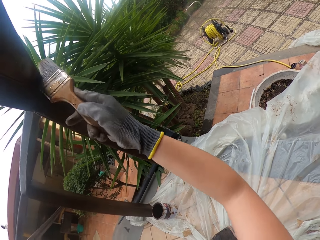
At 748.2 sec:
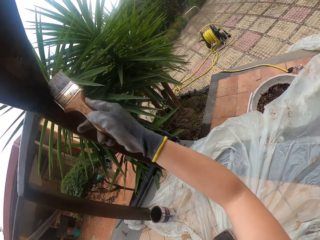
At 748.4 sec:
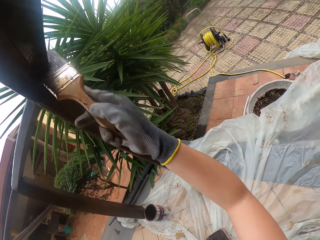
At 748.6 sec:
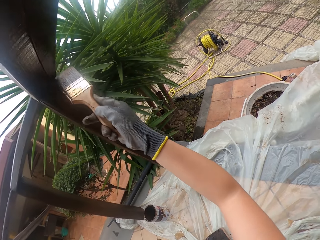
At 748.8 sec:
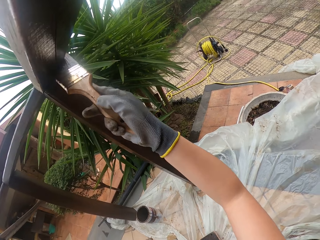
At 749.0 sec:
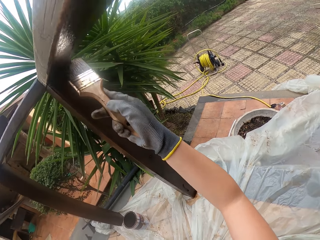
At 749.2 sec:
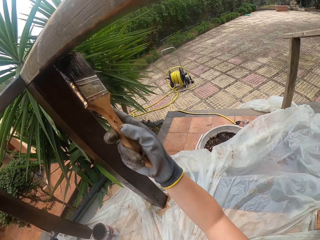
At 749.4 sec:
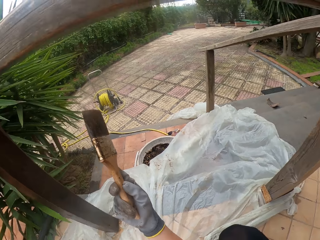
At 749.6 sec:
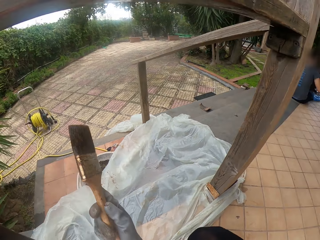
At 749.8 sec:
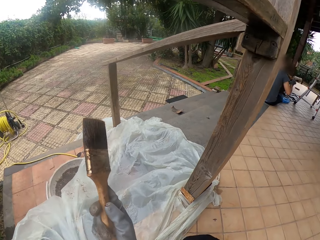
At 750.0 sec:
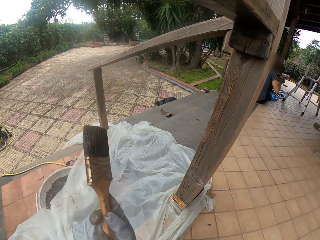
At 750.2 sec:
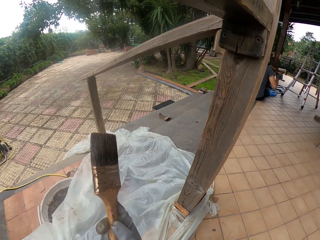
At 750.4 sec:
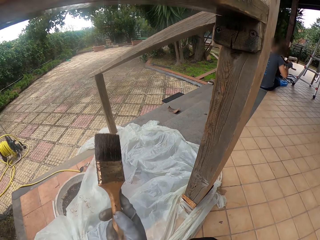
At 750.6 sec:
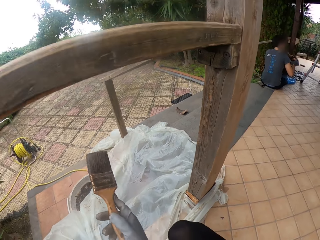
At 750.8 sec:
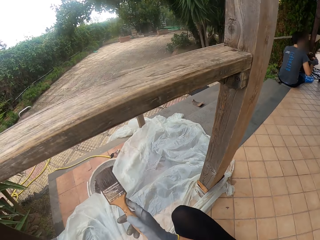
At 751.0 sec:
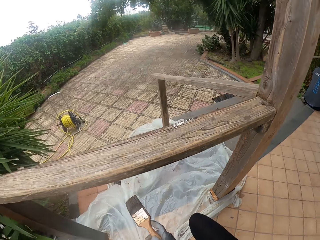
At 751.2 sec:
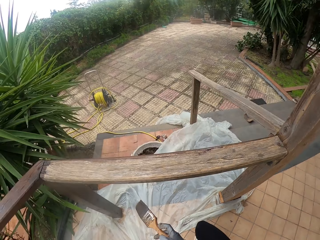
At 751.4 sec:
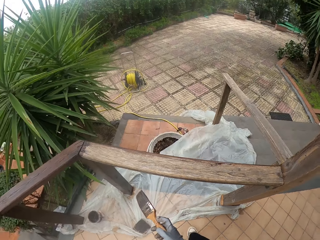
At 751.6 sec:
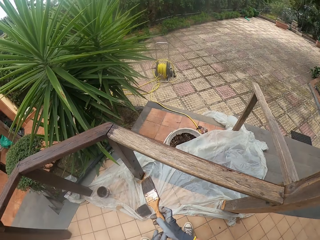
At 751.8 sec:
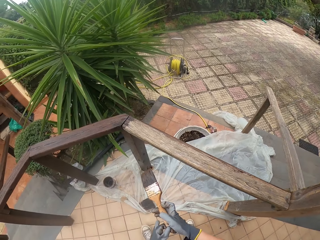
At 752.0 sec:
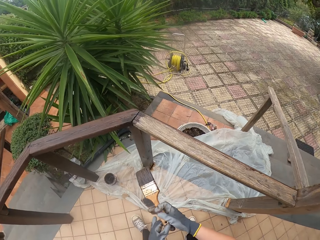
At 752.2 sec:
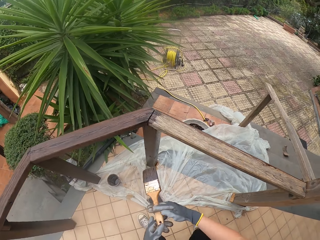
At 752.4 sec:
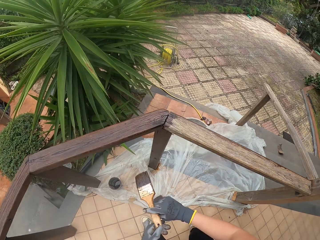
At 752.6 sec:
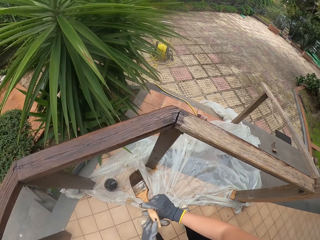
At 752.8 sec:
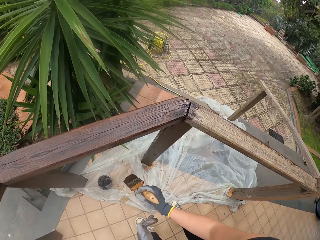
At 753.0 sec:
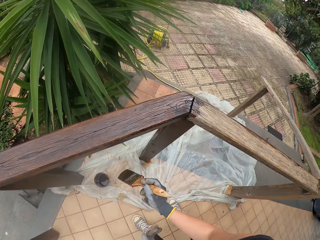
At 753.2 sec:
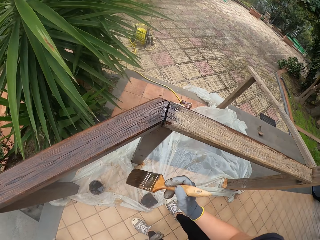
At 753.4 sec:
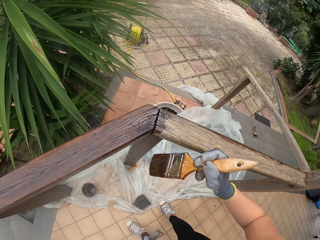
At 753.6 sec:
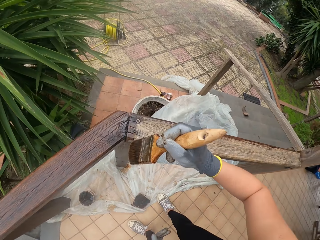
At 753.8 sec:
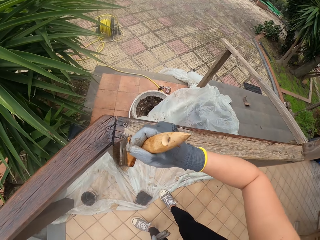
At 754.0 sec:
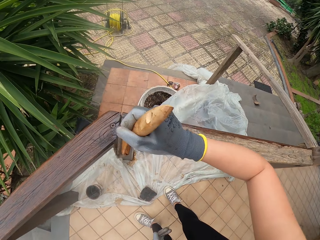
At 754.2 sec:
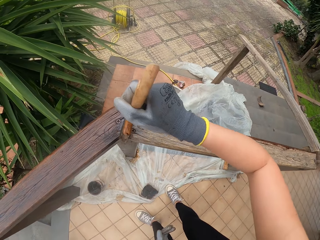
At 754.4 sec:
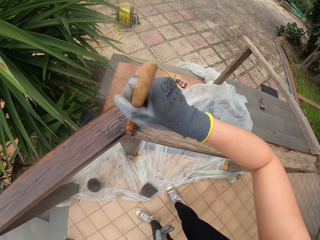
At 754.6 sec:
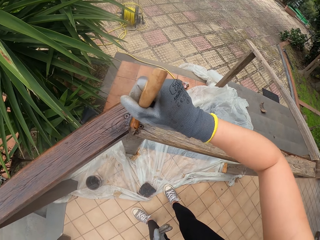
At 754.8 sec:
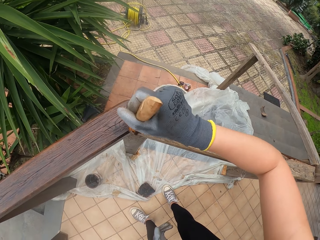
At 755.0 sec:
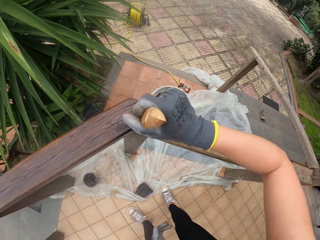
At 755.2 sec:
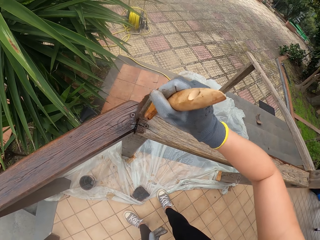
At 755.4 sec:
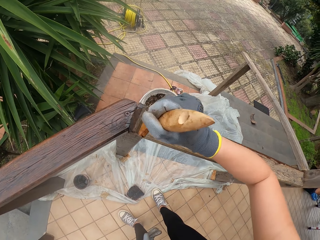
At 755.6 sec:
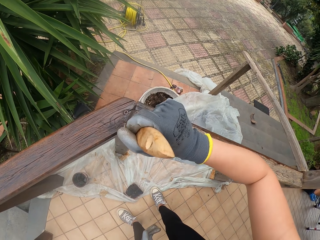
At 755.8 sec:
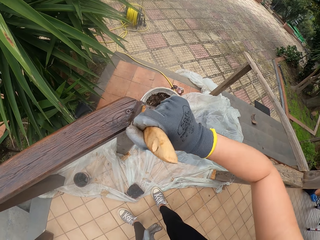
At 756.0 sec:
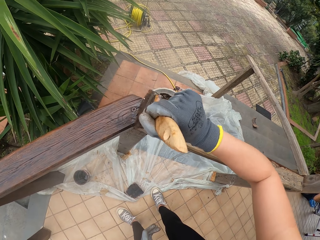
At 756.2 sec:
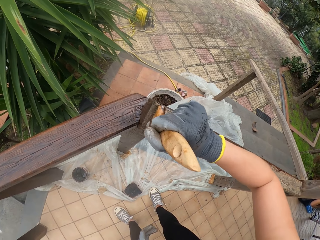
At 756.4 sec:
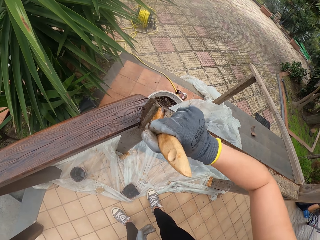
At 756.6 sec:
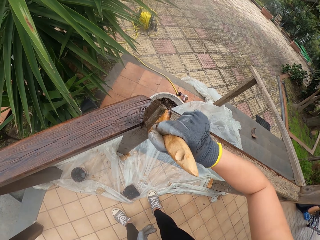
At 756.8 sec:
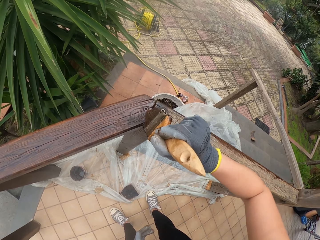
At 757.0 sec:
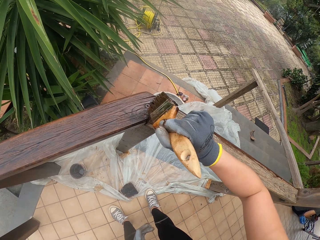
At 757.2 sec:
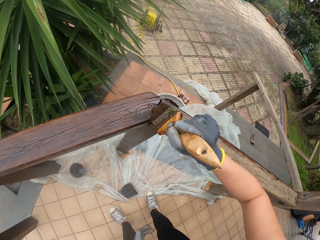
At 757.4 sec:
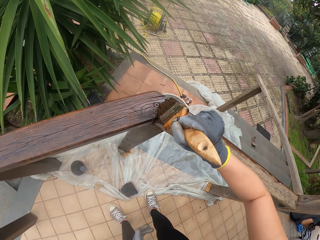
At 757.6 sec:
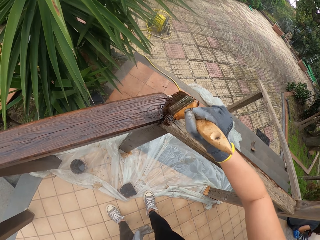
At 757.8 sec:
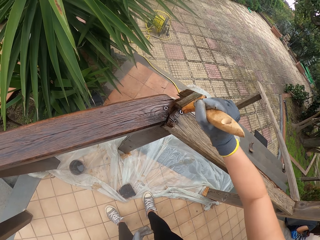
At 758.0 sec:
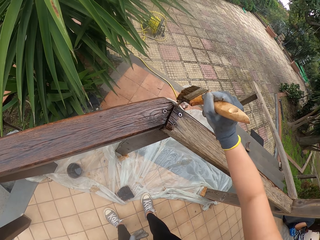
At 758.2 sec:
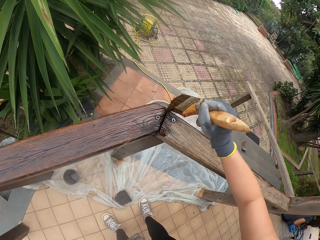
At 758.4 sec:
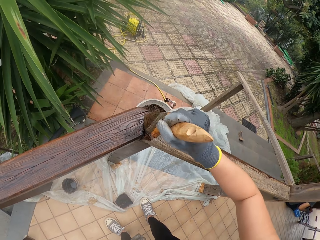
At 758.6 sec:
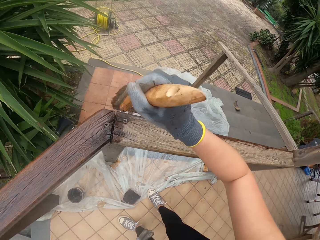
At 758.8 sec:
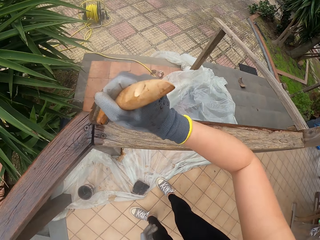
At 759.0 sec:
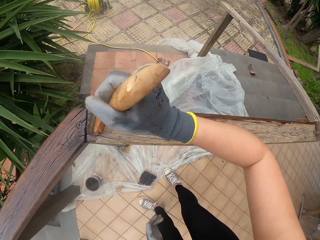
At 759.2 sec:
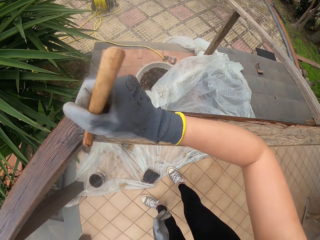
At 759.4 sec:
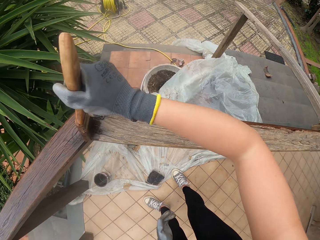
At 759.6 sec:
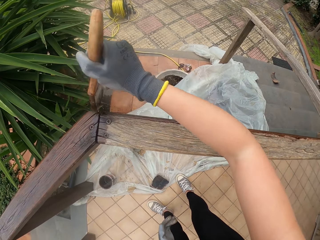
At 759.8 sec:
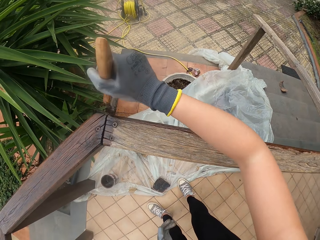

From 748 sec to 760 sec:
The camera wearer stands up. They paint wooden railings.

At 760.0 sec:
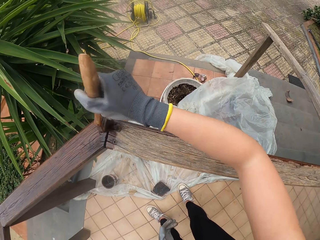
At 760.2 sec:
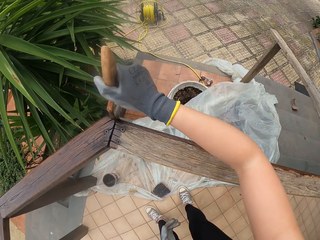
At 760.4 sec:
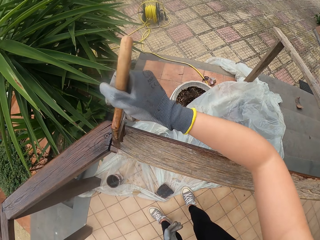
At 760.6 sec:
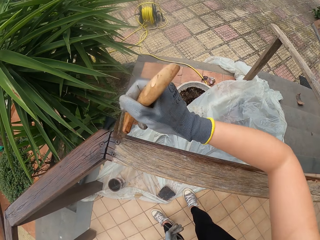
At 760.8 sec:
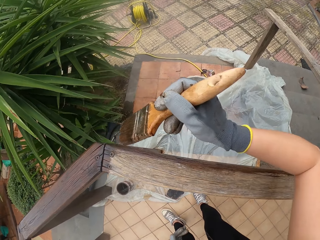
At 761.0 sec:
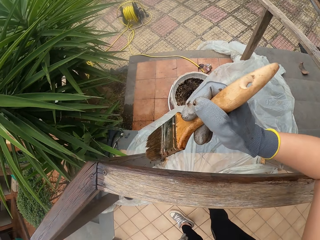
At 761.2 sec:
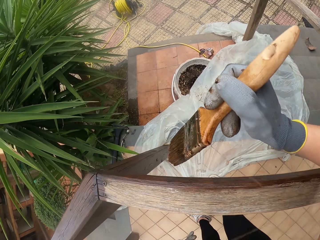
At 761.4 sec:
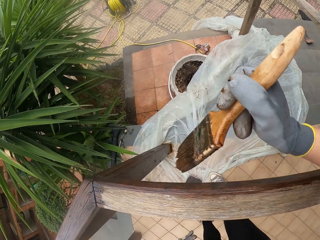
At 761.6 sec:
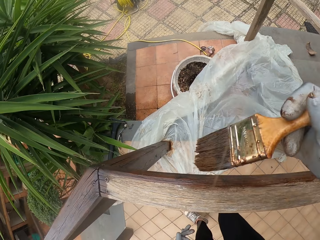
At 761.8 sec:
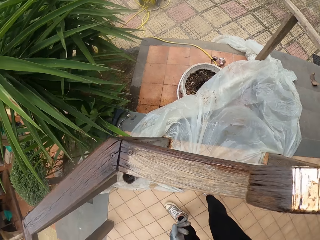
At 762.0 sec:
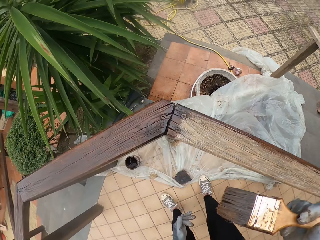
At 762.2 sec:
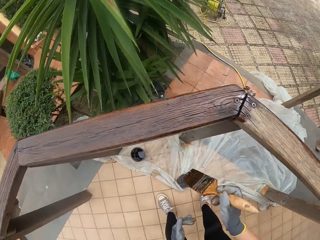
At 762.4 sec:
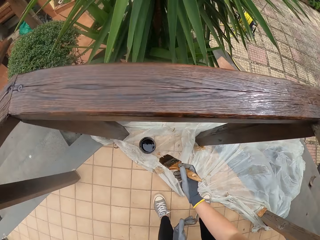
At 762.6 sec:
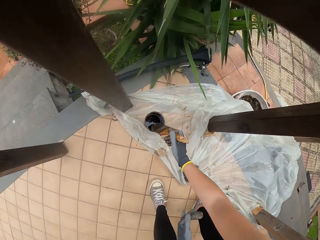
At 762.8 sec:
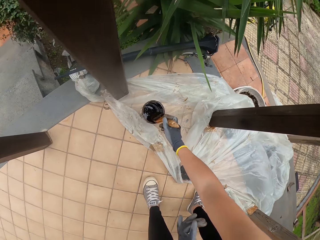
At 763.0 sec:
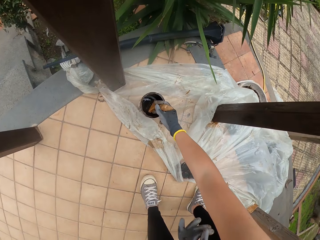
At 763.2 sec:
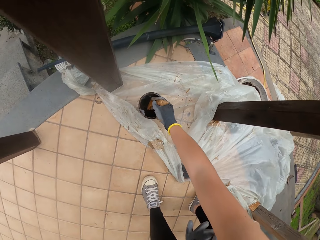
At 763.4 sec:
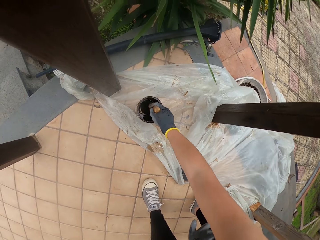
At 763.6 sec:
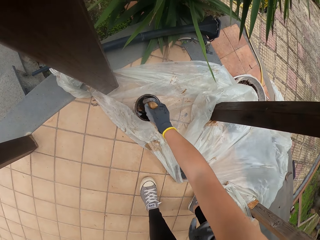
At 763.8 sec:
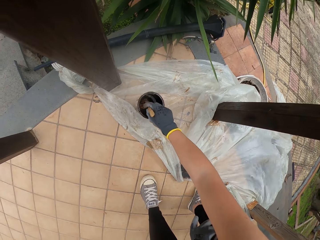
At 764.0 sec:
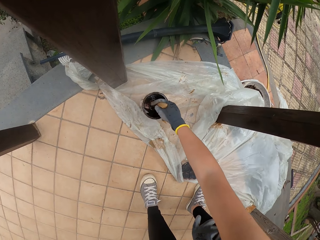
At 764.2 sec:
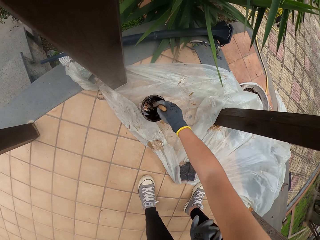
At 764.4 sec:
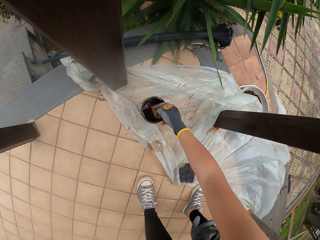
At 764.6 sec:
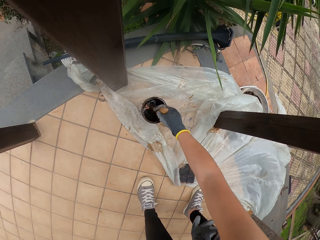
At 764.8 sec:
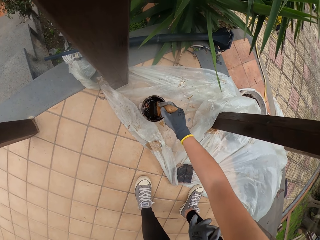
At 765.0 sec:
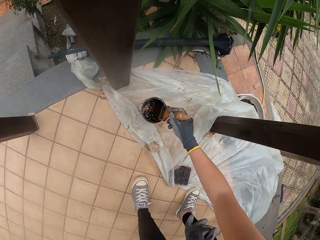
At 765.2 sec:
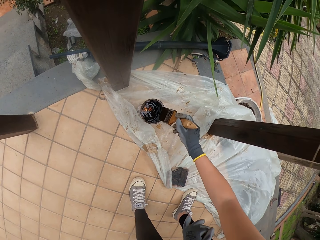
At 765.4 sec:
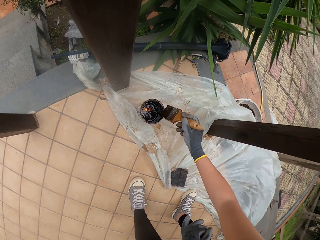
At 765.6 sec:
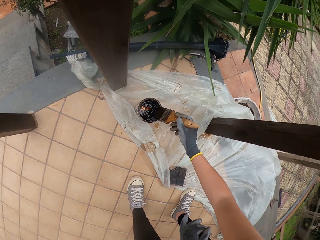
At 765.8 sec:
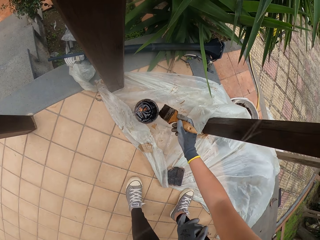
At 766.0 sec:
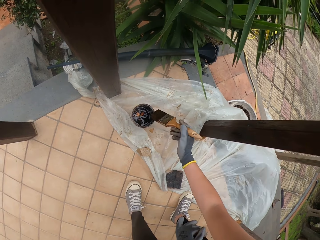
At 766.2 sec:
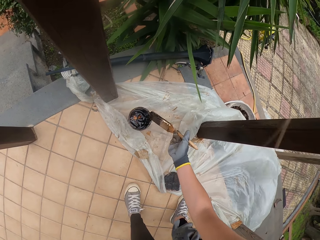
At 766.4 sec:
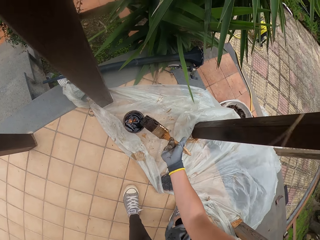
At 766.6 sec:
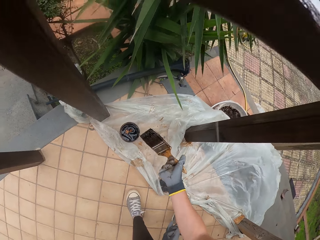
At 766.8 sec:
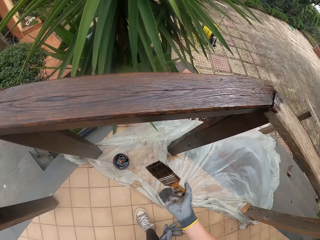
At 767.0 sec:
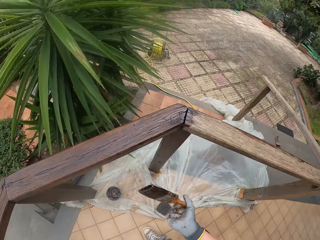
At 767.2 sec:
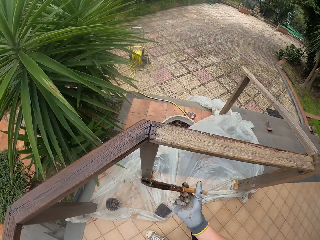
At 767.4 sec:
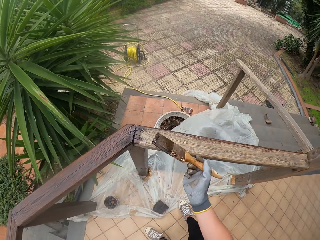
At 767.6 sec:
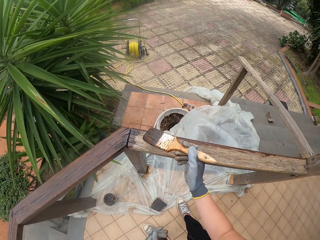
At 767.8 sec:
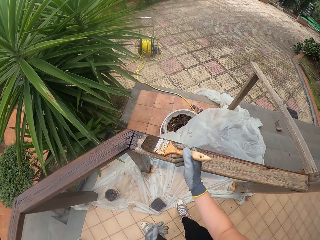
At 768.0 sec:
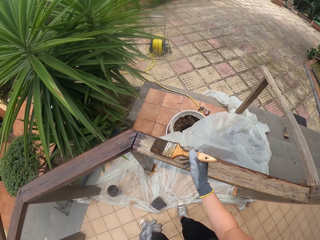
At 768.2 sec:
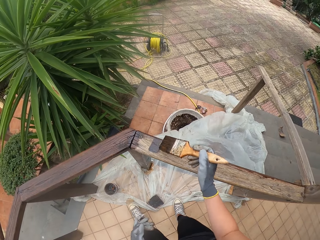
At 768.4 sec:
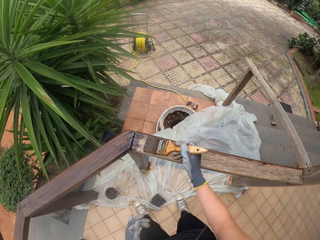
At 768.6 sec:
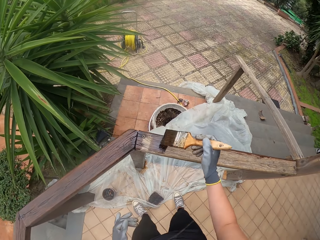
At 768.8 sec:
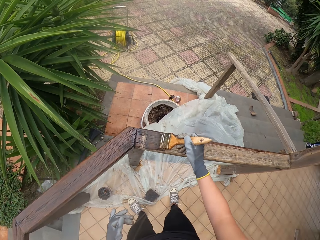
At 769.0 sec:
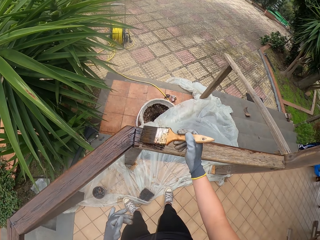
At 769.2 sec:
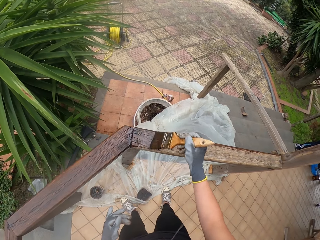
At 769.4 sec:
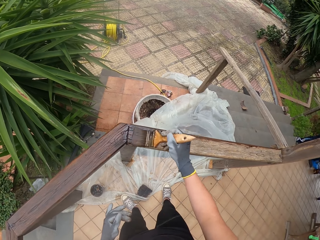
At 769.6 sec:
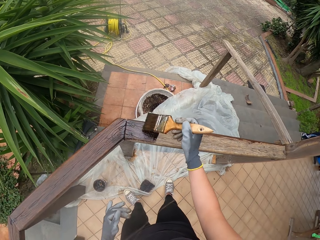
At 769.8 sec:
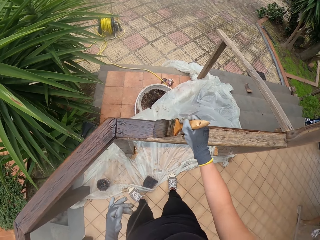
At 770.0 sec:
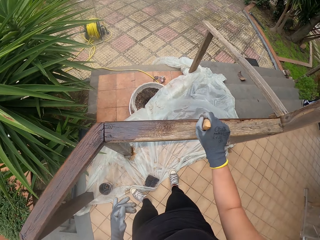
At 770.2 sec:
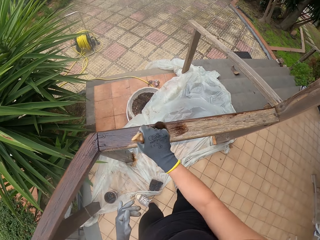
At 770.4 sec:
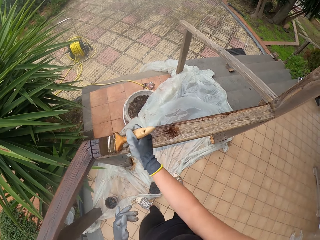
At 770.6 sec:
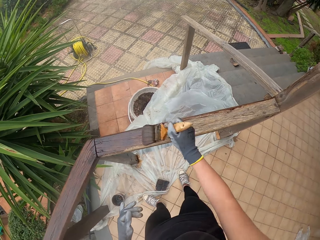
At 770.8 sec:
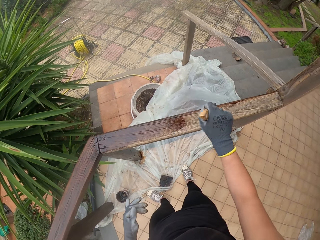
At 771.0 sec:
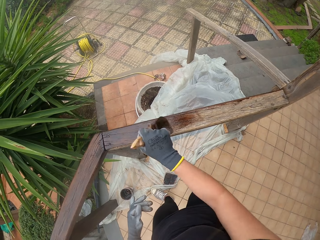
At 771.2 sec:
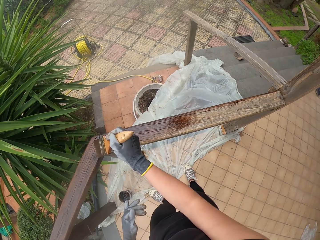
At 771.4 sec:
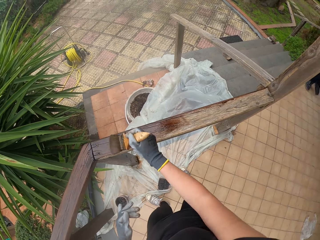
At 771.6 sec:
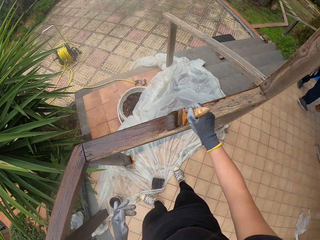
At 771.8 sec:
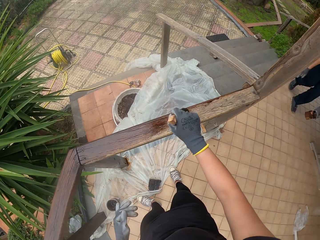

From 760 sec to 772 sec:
The camera wearer dips the paint brush into the paint. They wipe the paint brush. They paint wooden railings.
